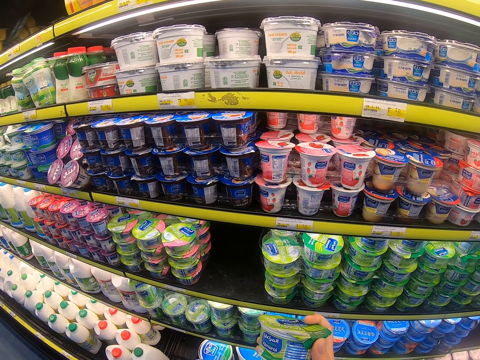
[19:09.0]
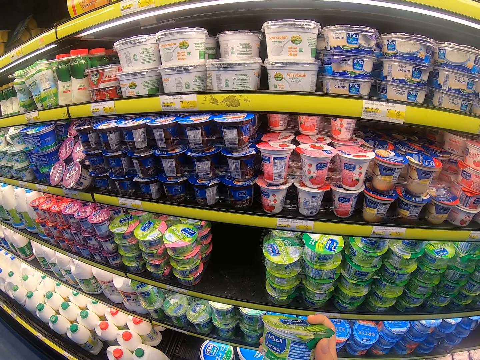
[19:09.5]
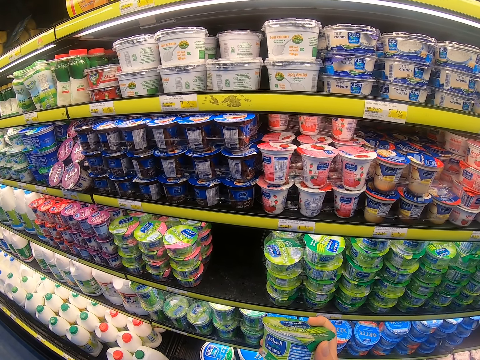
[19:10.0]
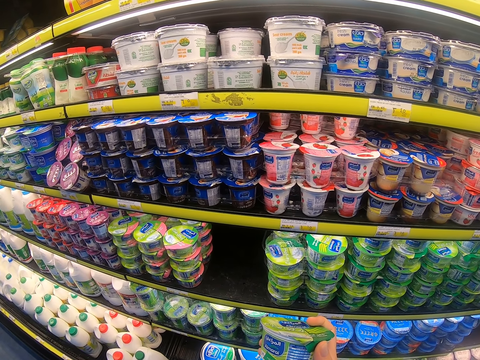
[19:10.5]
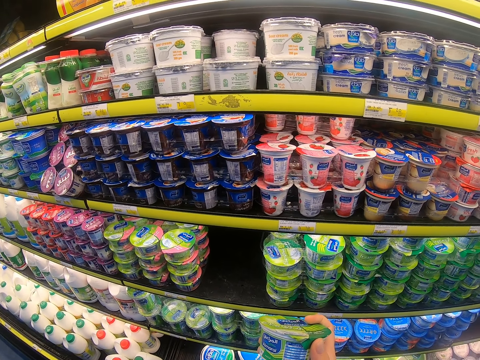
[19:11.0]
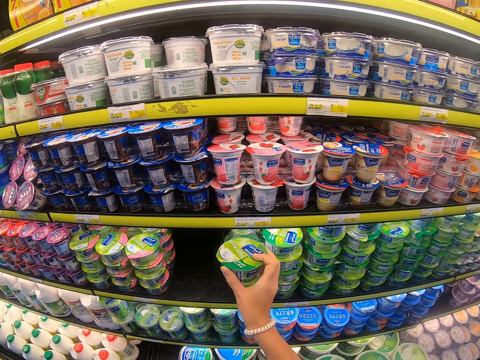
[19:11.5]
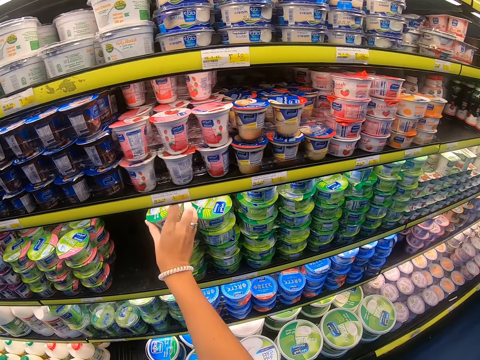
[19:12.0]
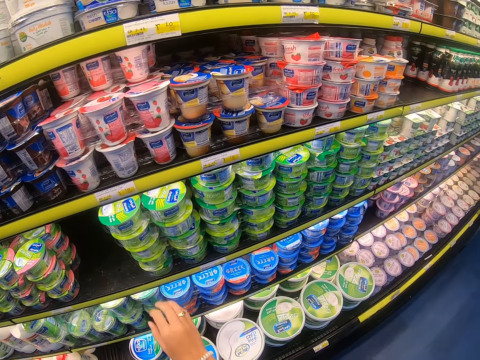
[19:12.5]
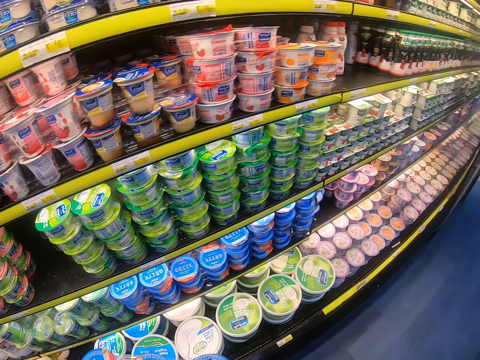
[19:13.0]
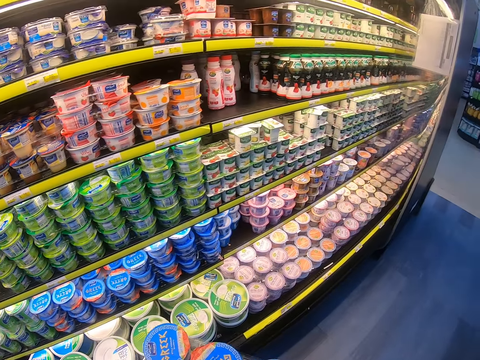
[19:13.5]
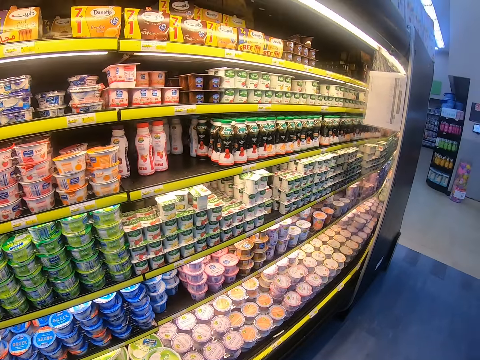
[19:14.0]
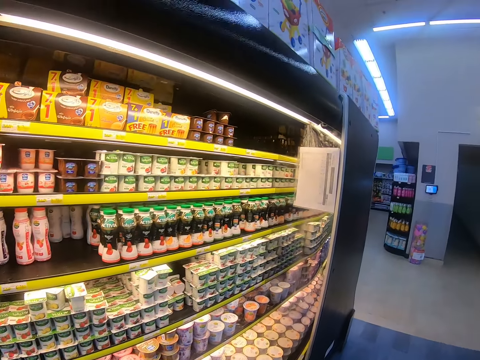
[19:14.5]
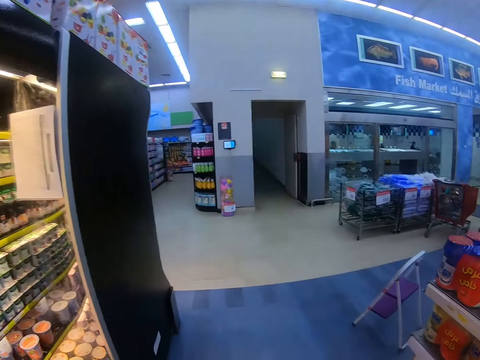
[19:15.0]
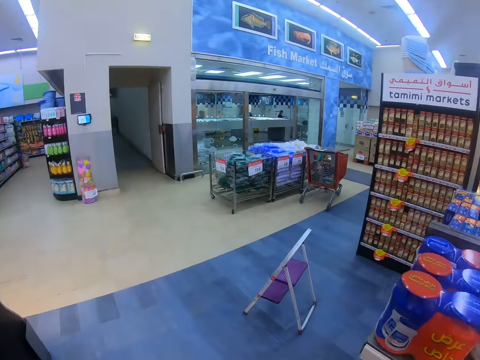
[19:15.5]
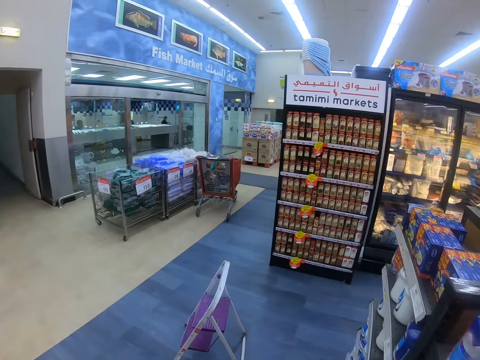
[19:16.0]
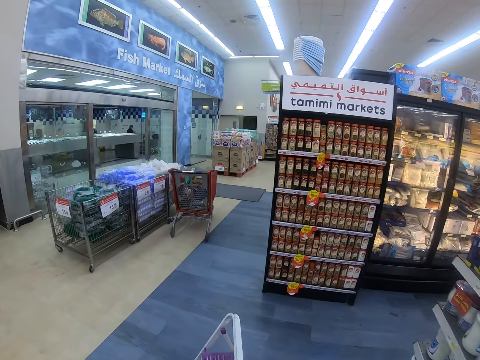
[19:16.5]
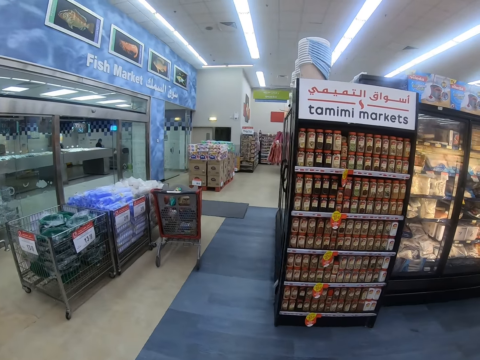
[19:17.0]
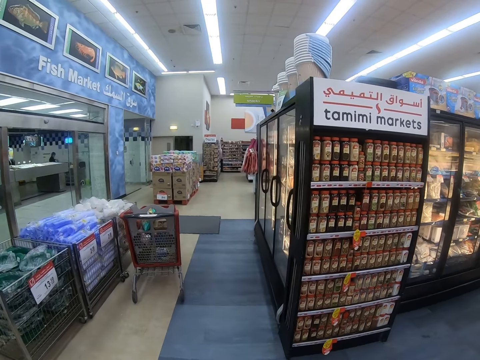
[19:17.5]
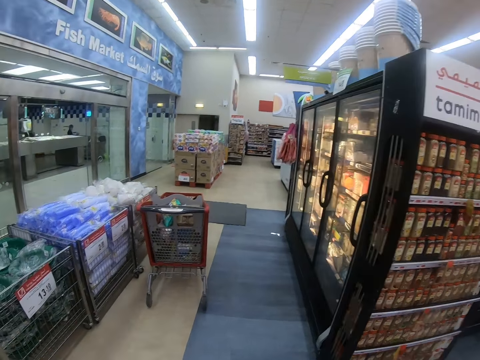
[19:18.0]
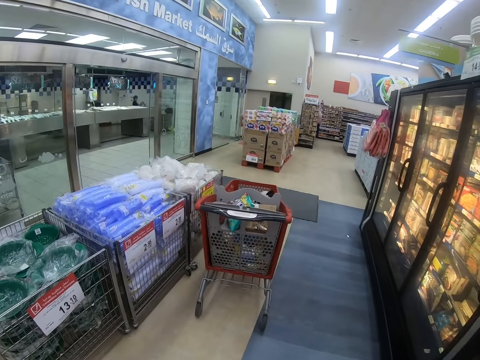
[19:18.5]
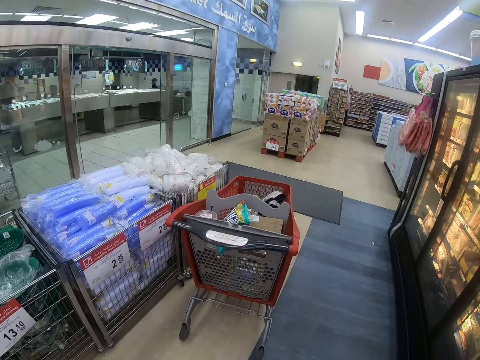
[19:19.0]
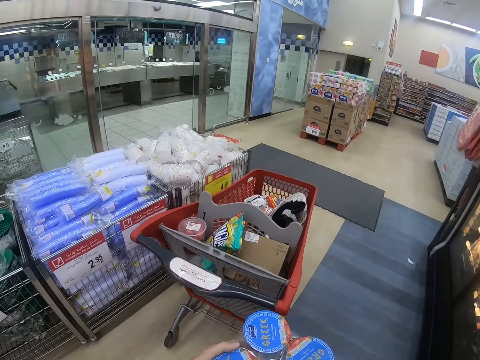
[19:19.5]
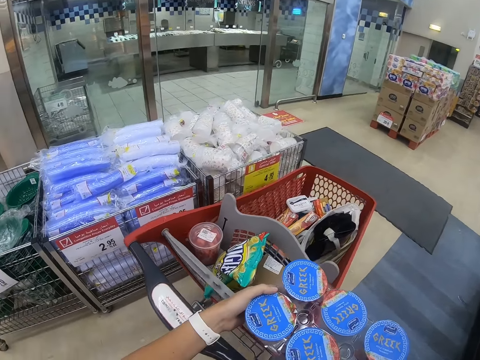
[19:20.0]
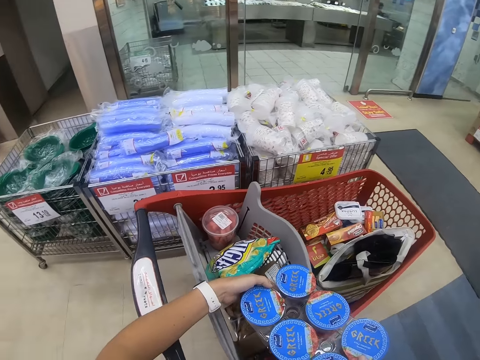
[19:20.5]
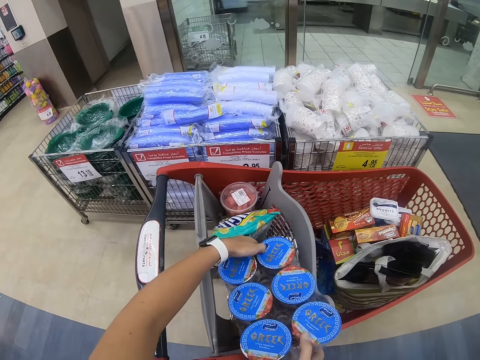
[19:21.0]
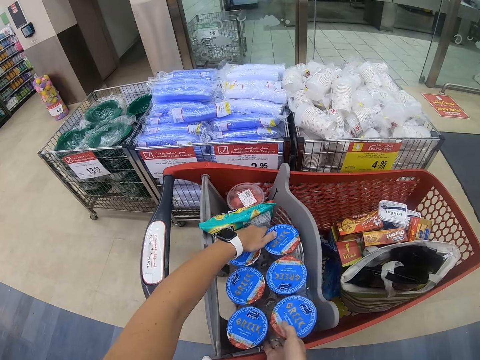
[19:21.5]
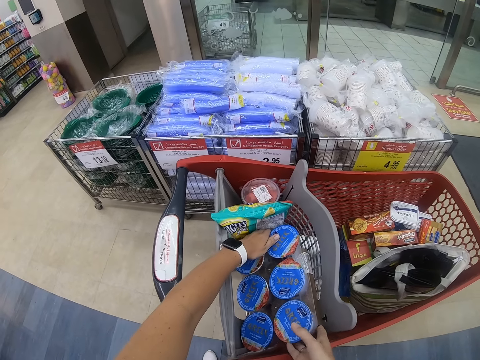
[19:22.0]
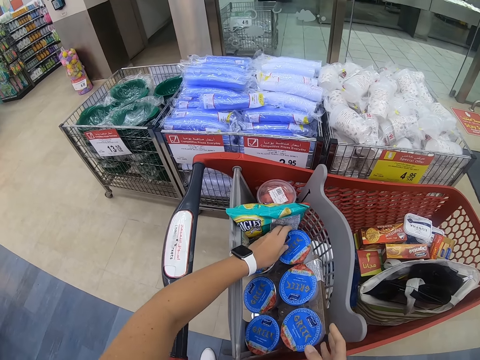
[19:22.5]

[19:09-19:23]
The camera wearer returns the yogurt into the fridge. They look around the supermarket shelf and walk around the supermarket. They place yogurt packages inside the trolley.

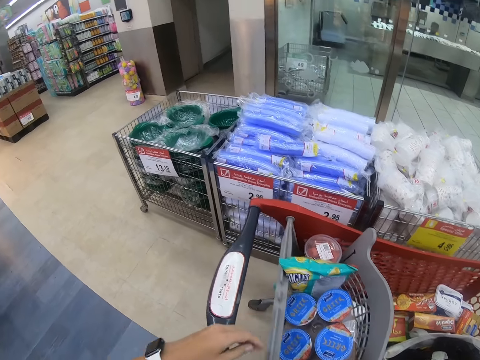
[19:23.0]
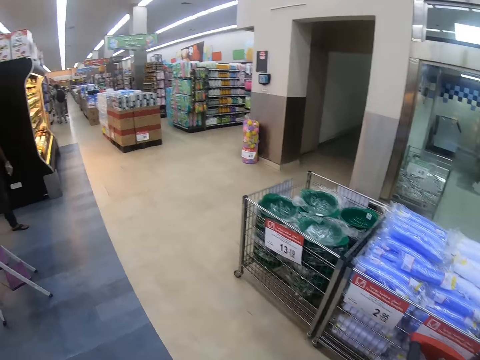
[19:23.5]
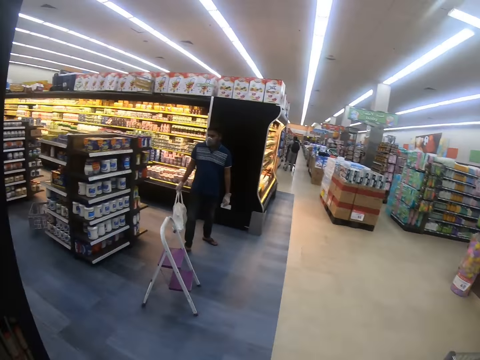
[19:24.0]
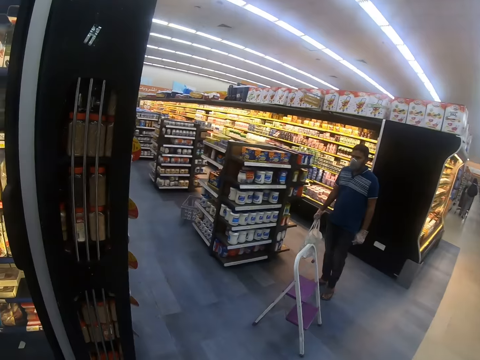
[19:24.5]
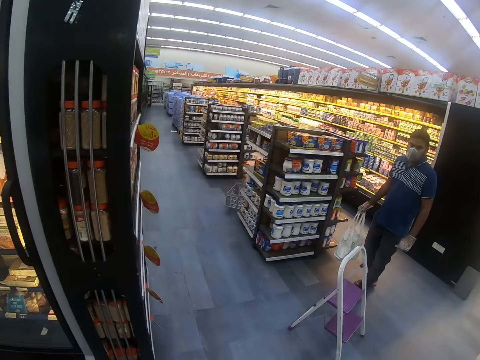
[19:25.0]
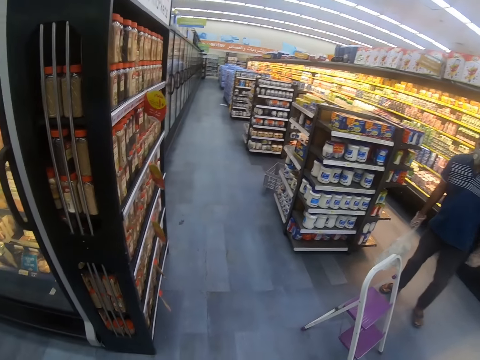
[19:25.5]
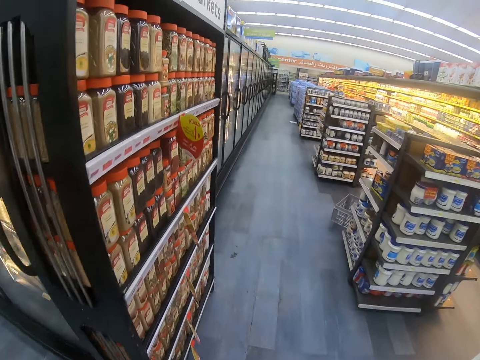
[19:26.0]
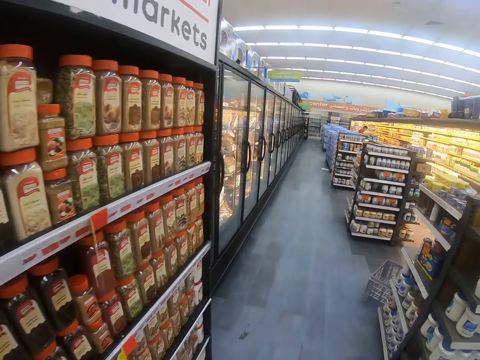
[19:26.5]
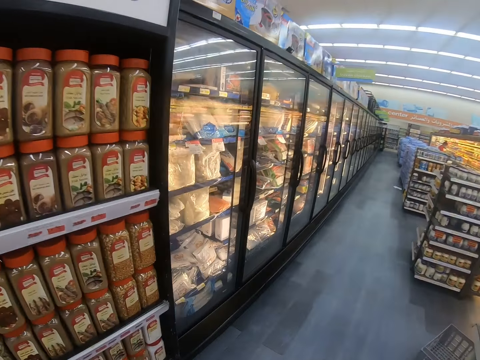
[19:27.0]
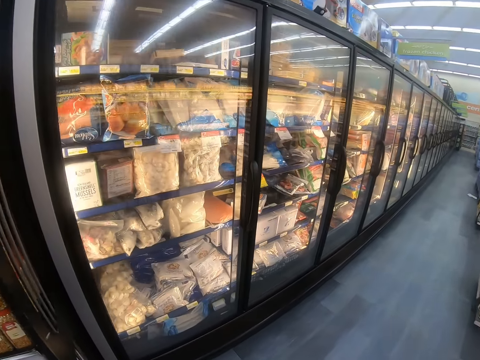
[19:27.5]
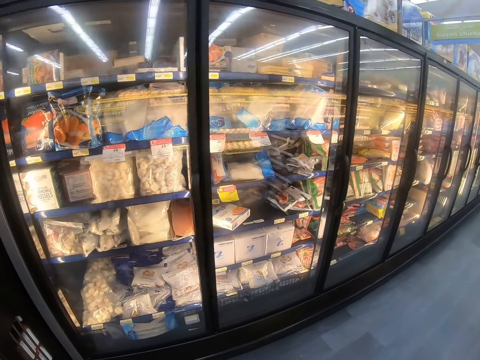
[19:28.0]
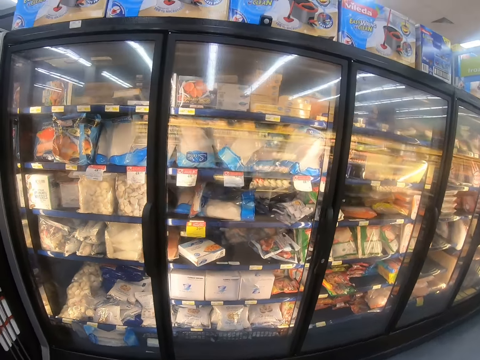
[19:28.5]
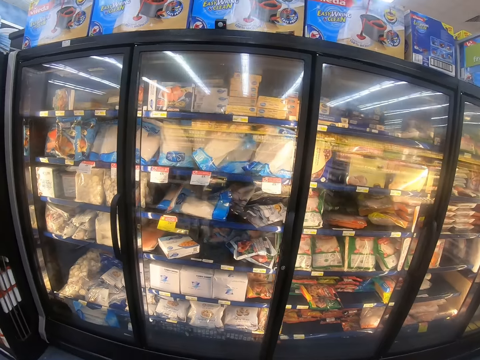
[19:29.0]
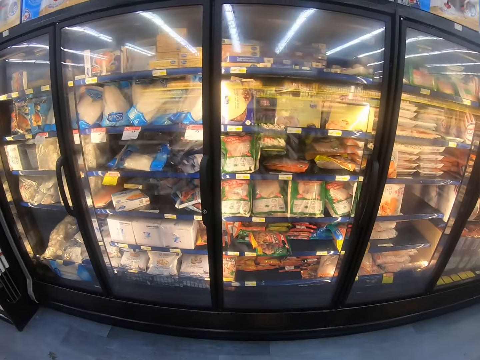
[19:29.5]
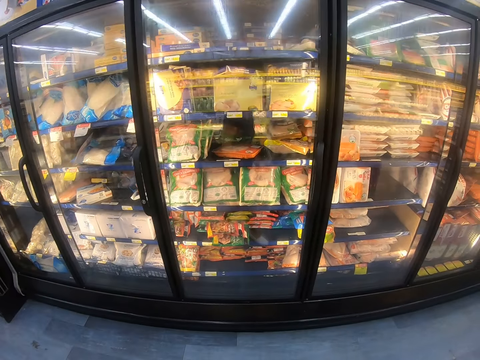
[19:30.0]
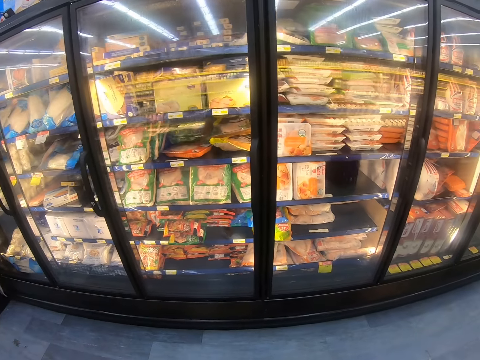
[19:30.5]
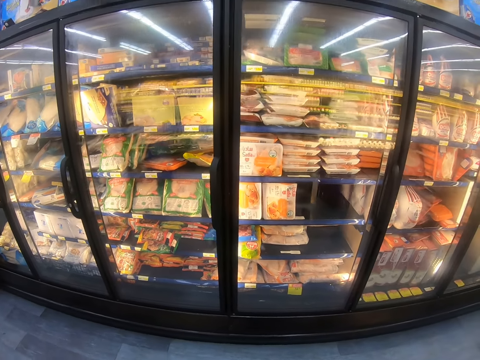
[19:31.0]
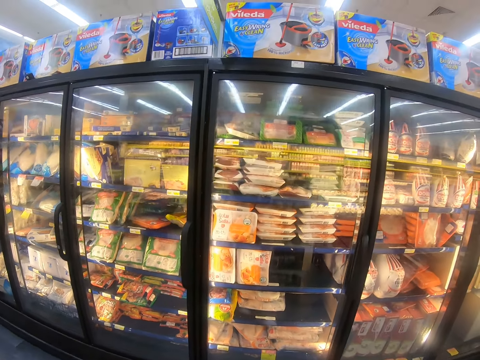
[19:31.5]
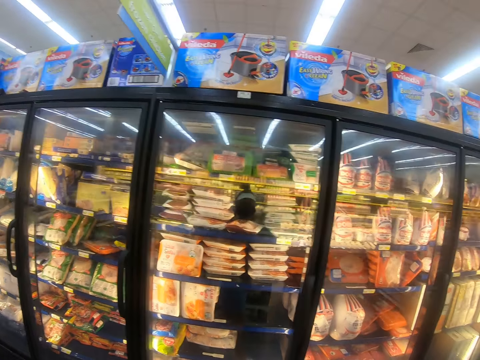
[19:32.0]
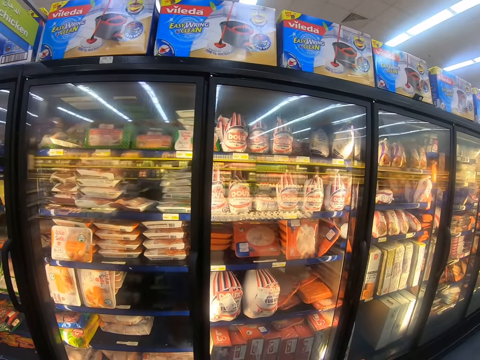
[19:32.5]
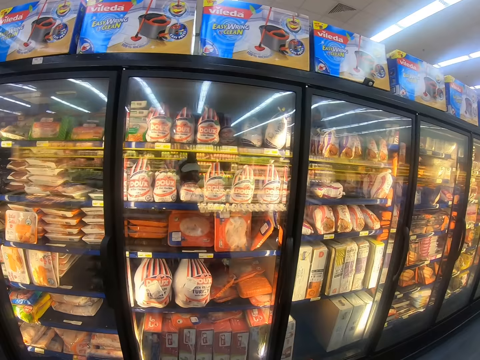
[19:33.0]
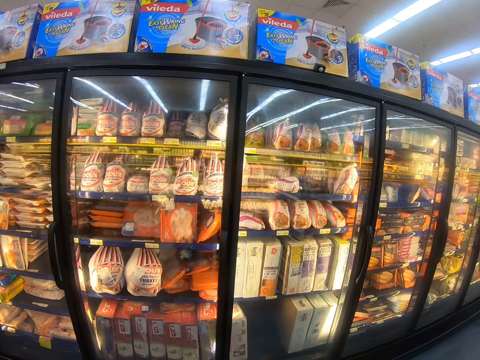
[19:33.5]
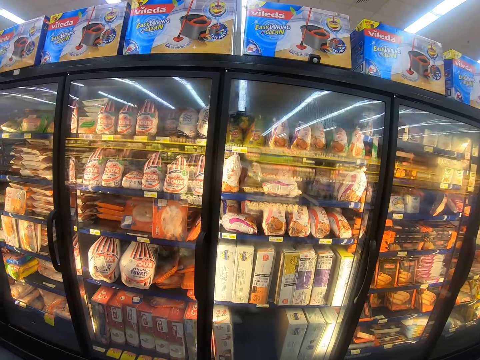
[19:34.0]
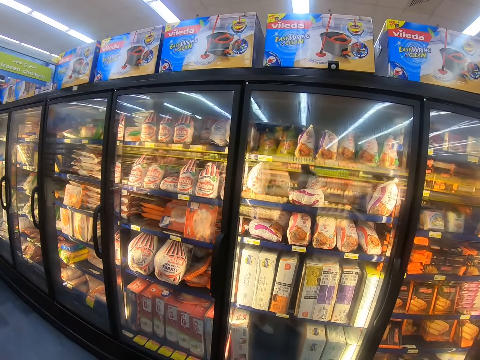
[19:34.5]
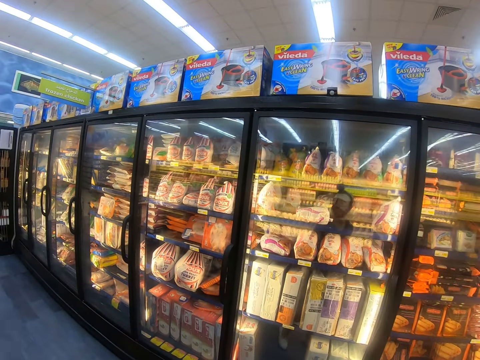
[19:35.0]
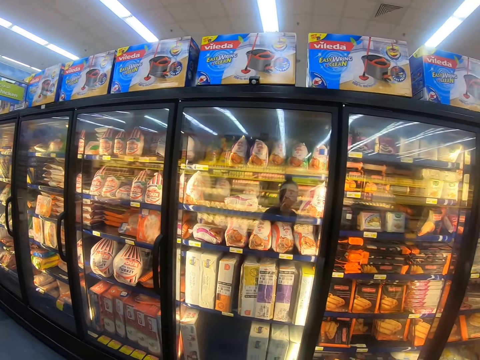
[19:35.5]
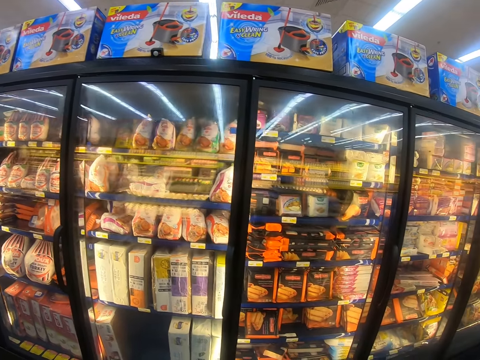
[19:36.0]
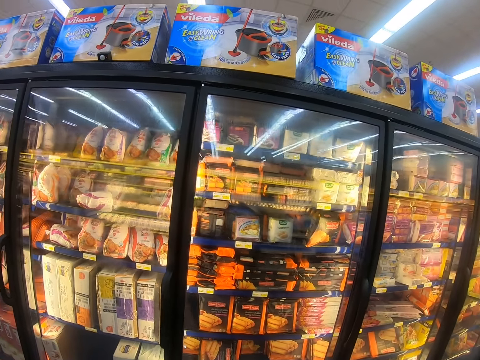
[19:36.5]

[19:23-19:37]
The camera wearer walks around the supermarket and looks around the supermarket shelf. A man steps forward.
